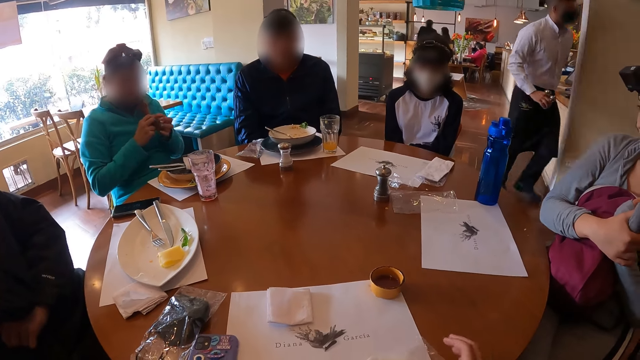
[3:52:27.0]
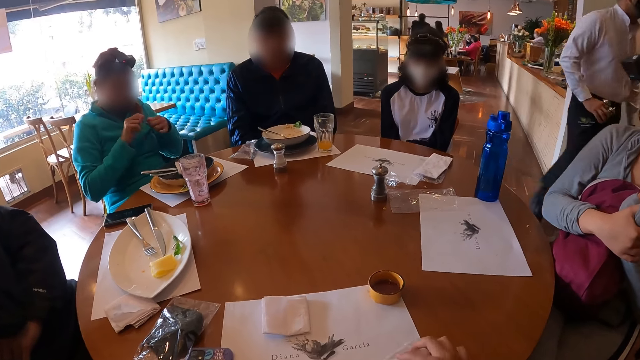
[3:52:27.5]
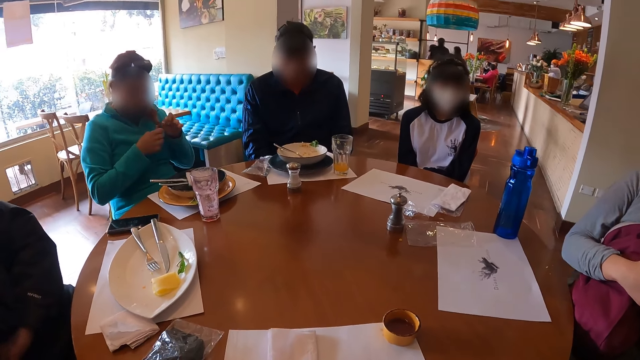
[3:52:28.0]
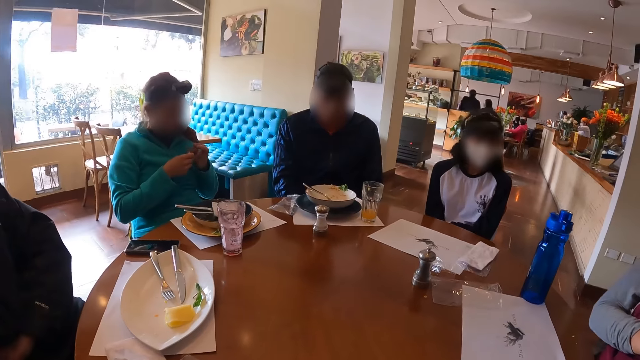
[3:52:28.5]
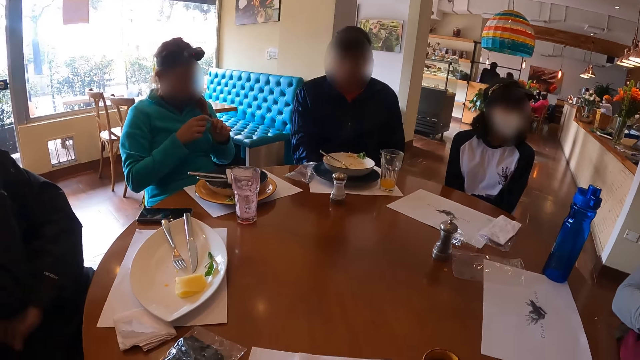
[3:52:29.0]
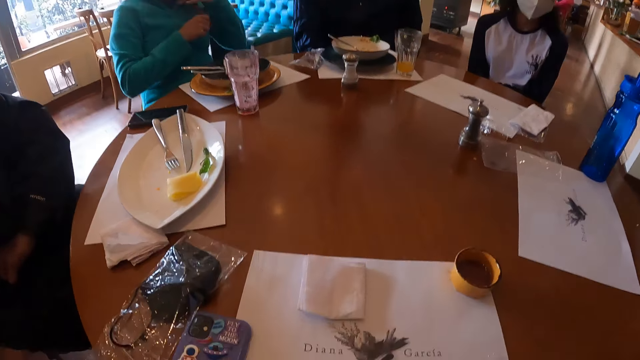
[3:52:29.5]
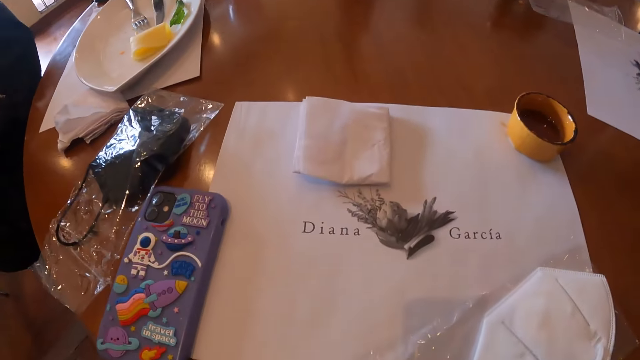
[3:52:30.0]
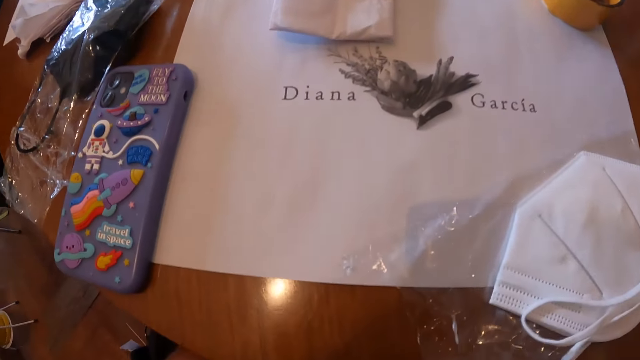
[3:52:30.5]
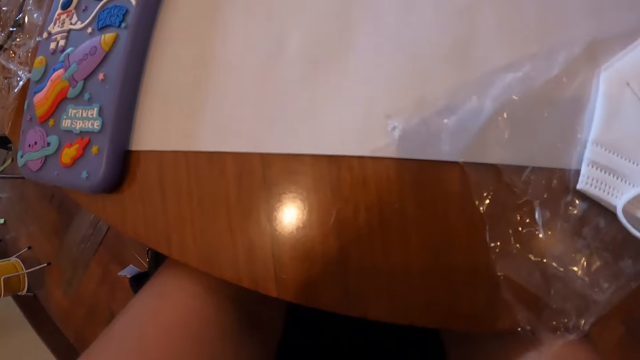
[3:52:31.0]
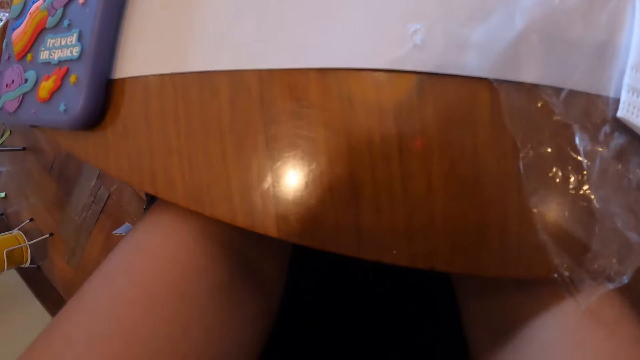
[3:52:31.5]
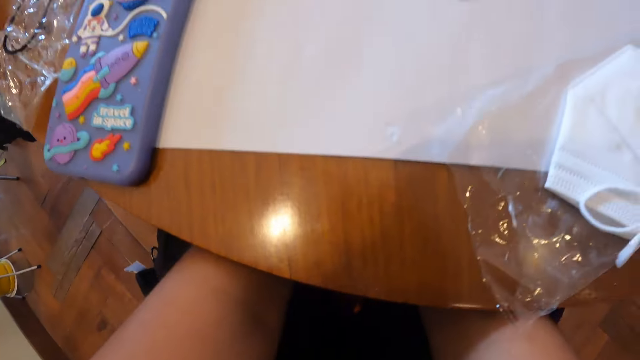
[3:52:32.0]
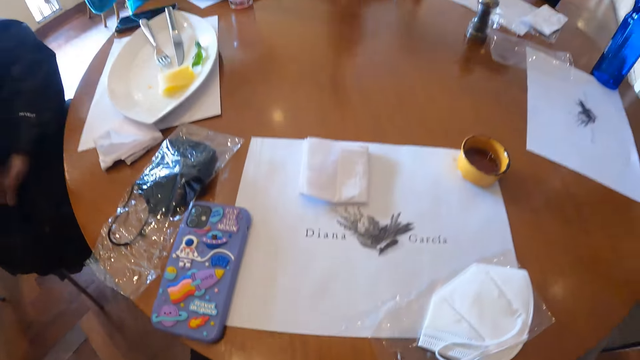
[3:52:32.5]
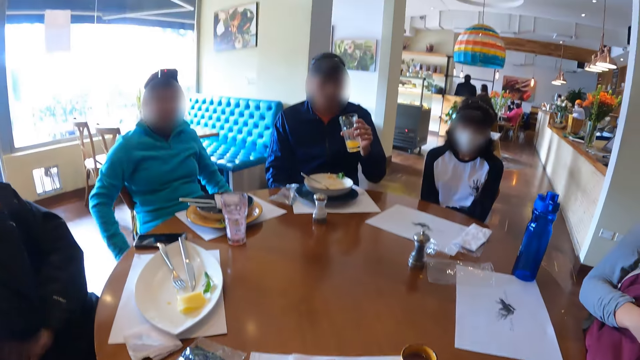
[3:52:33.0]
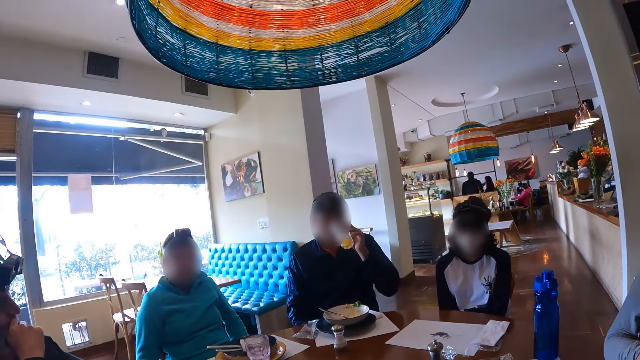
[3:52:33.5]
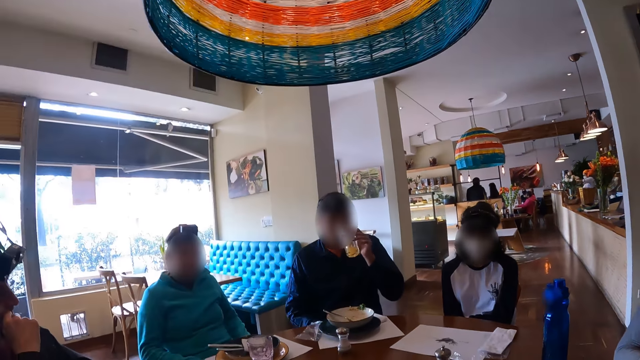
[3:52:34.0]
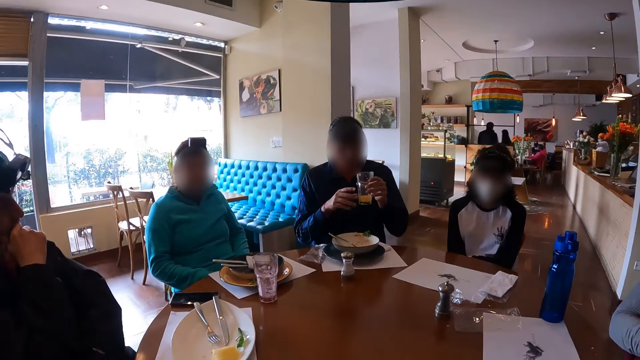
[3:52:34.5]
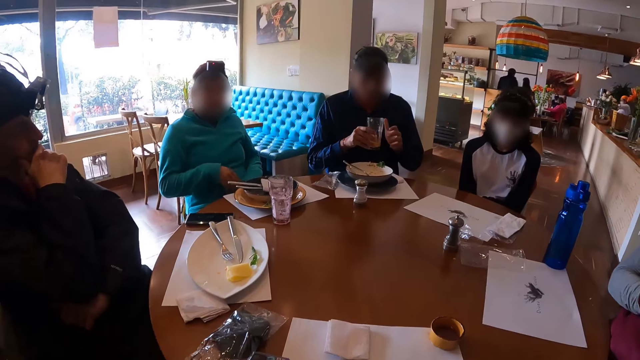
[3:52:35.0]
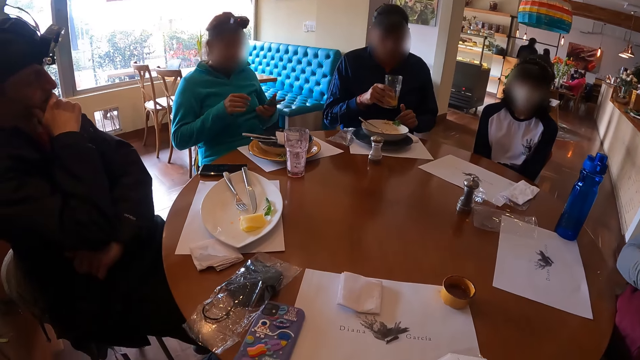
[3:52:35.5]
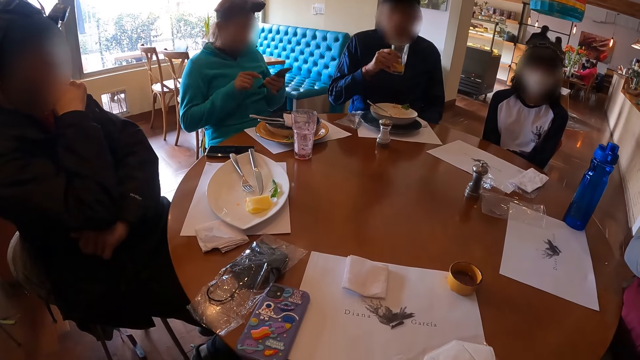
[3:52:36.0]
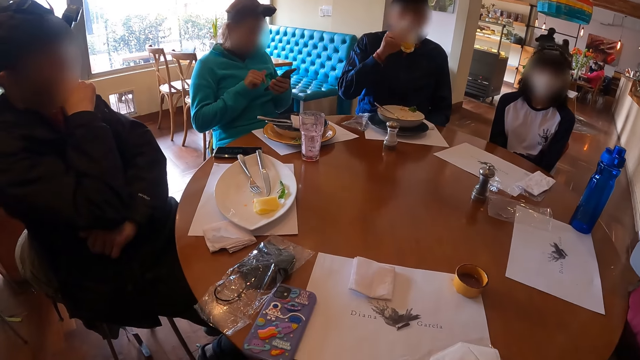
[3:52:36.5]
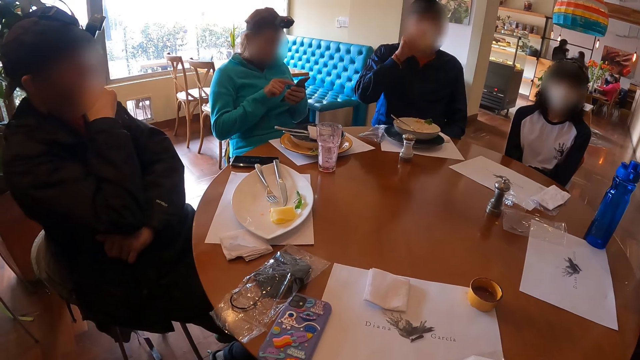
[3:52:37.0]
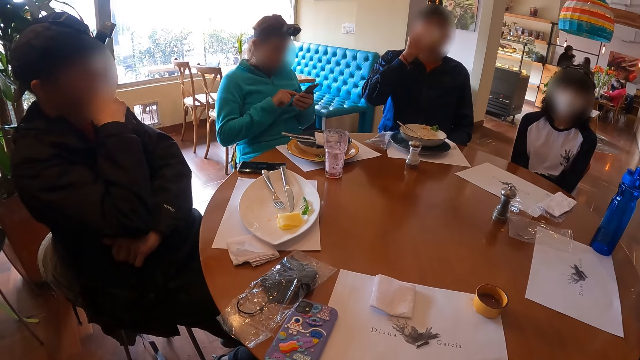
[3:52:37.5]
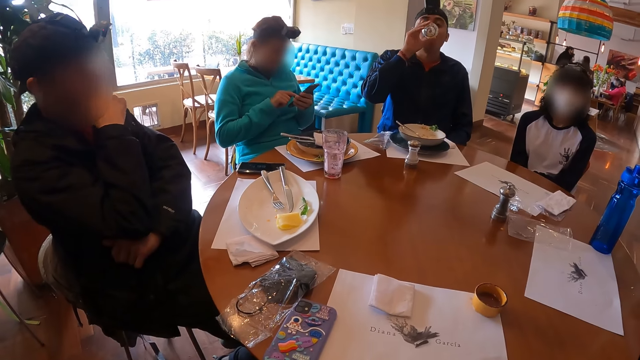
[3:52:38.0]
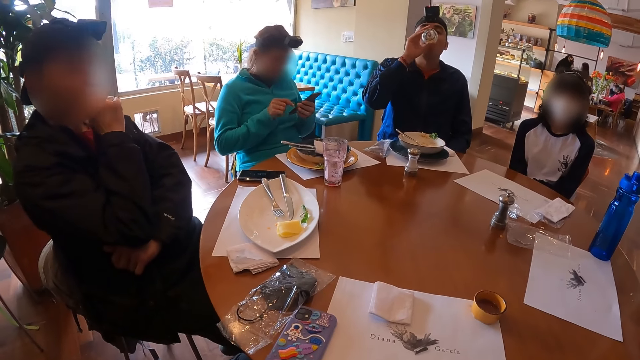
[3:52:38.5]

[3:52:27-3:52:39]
The camera wearer removes the mask from the polythene bag. They turn around the table. They look on the table. The man picks the cup from the table with his left hand. The camera wearer turns around the table. The man drinks juice from the cup with his left hand. The man passes the cup from his left hand to his right hand. The woman picks a phone from her thighs with her left hand. The man drinks juice from the cup with his right hand. The woman operates the phone with her right hand.

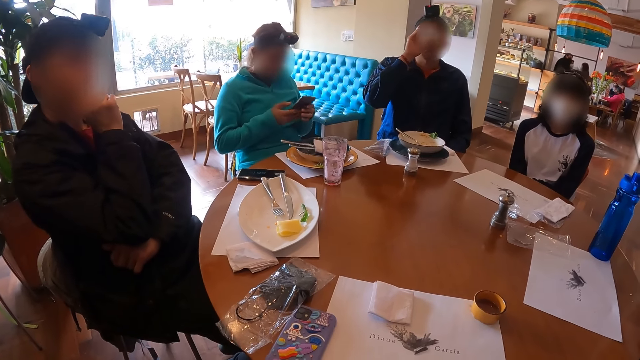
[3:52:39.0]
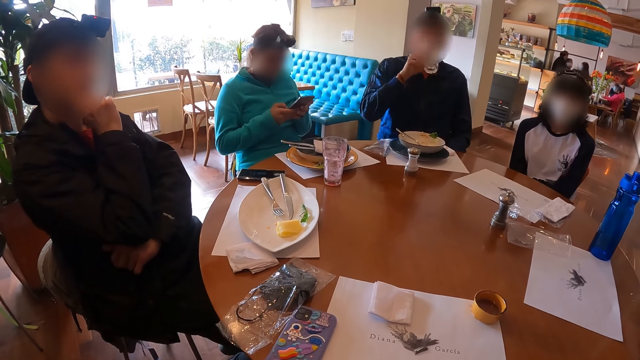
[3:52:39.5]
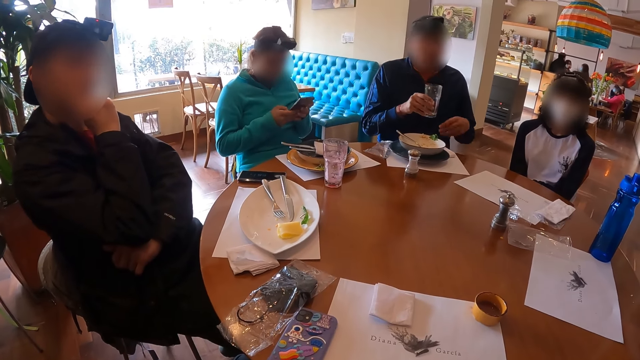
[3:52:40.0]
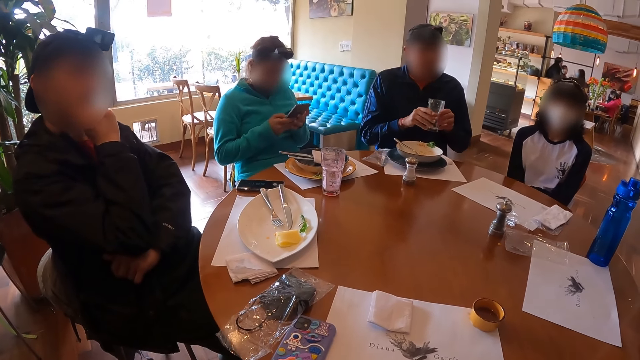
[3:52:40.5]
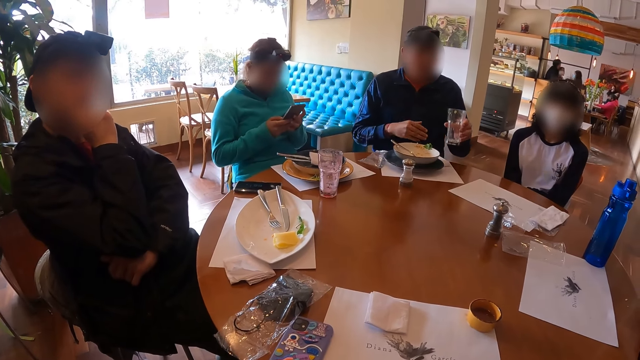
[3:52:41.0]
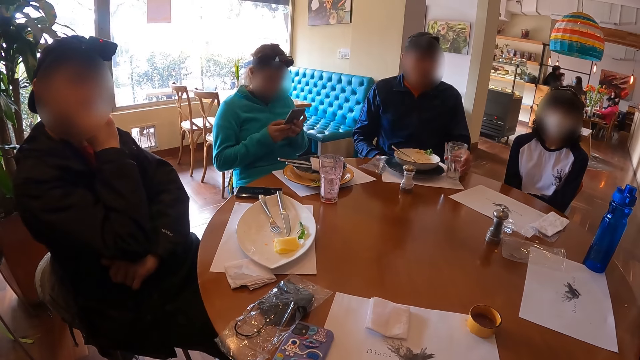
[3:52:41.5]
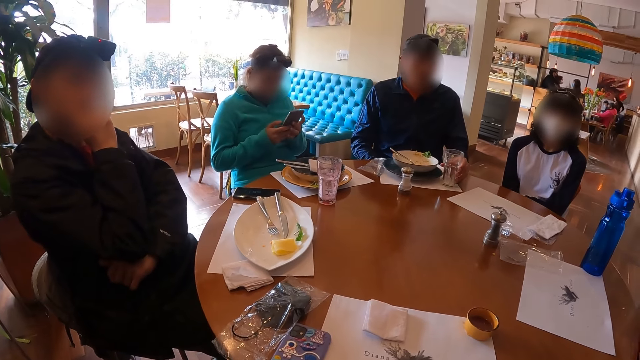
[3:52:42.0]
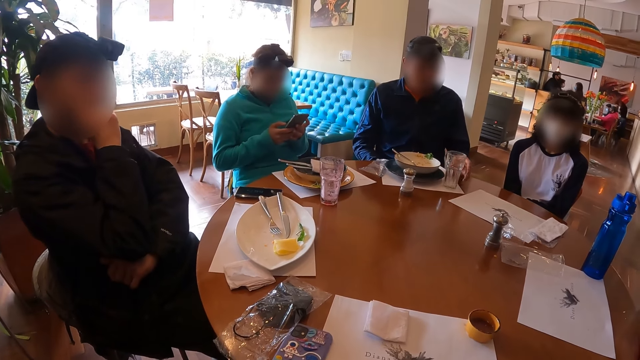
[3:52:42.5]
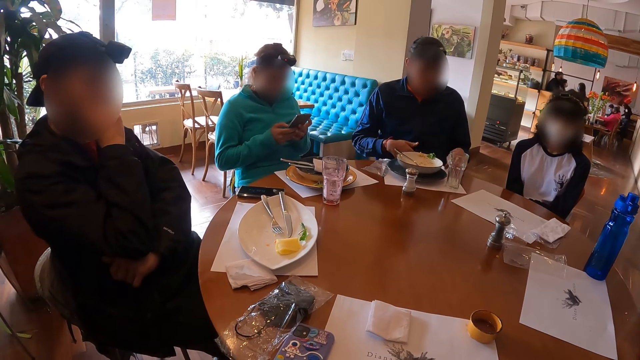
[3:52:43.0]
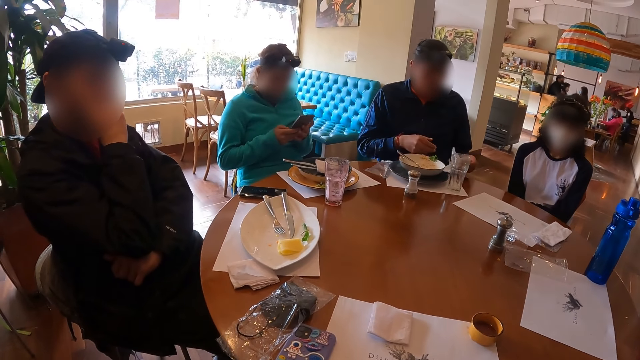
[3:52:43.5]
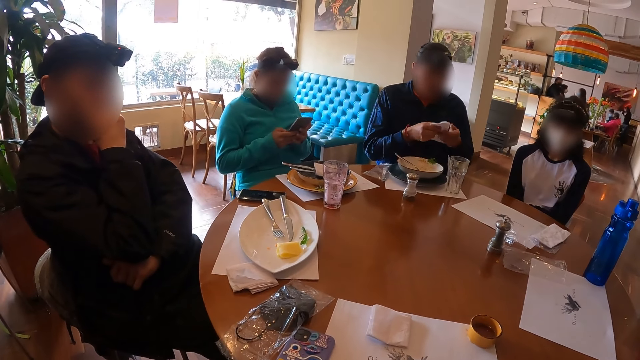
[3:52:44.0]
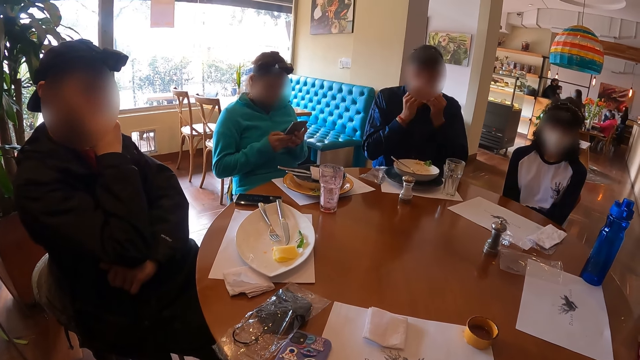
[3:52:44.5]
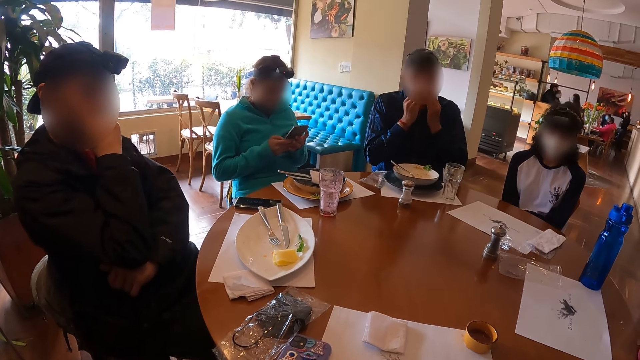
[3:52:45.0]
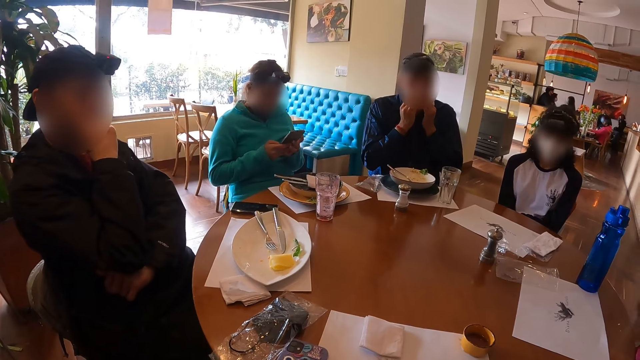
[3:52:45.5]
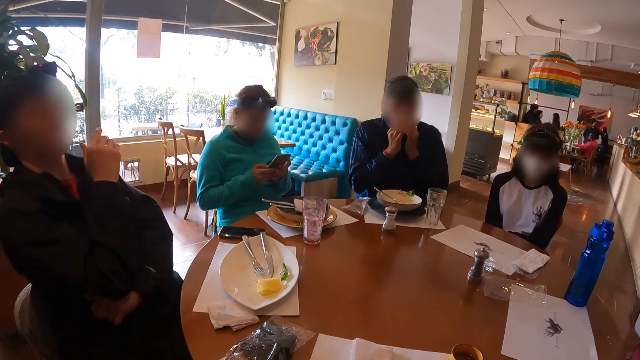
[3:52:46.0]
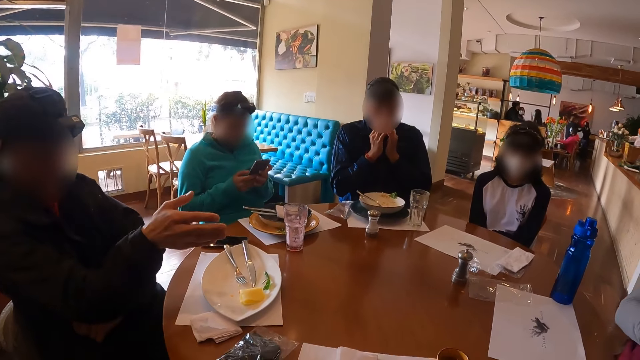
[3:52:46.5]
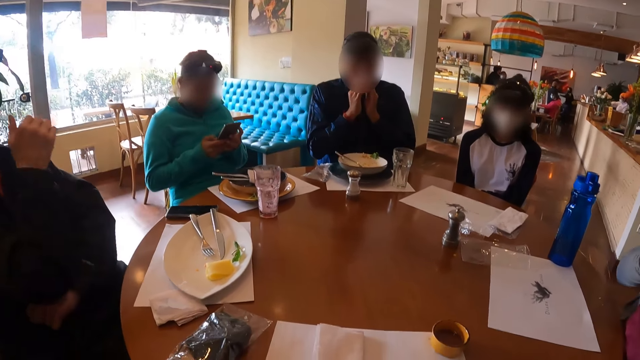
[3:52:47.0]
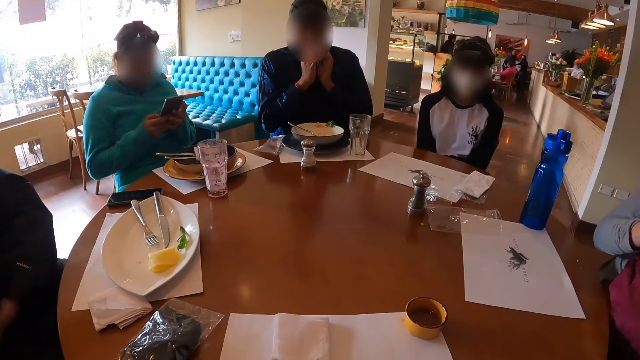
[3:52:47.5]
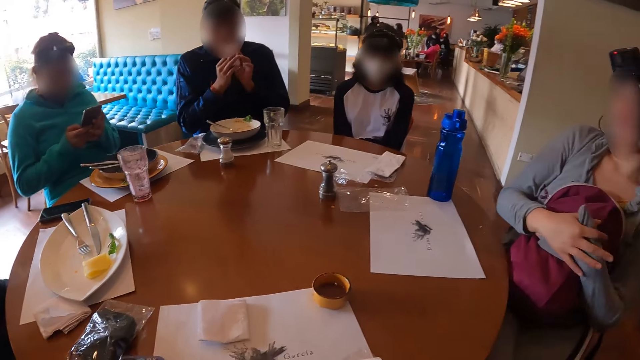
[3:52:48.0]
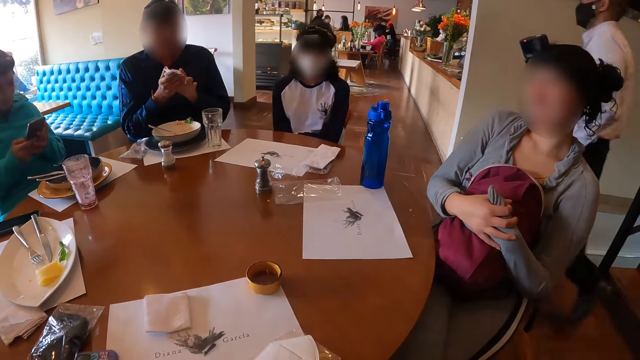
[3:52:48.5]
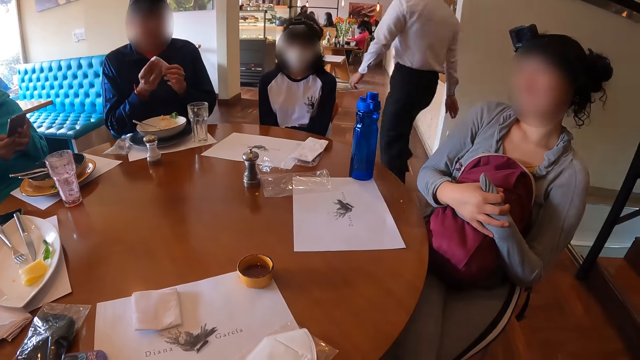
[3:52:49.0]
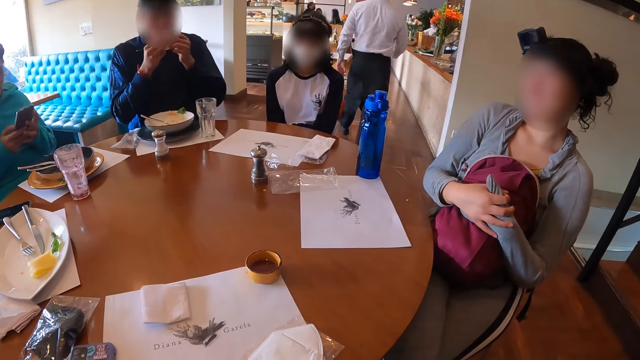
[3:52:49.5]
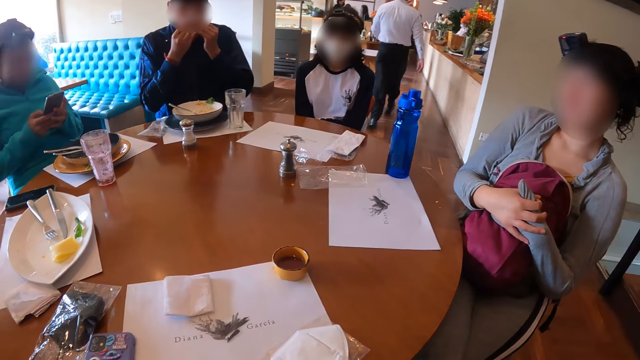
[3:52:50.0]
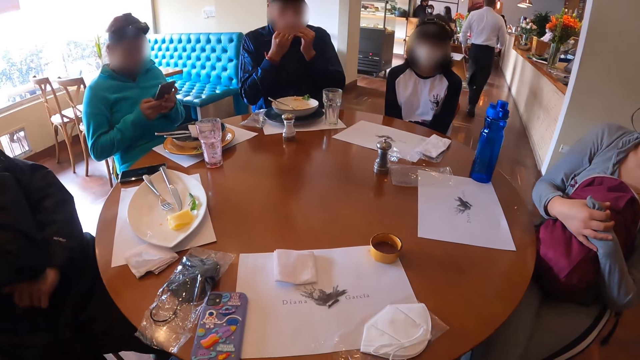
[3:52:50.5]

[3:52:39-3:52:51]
The man passes the cup from his right hand to his left hand. The man drops the cup on the table with his left hand. The man picks the piece of paper towel from the table with his left hand. The man wipes his mouth with the piece of paper towel in both hands. The camera wearer looks at a lady as she explains something with gestures.
